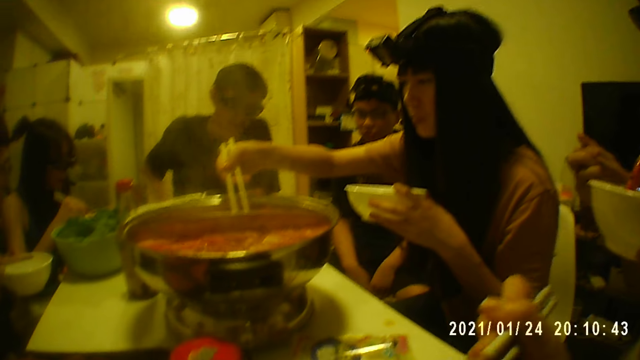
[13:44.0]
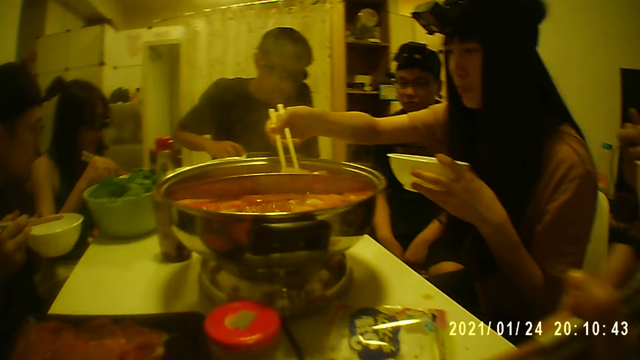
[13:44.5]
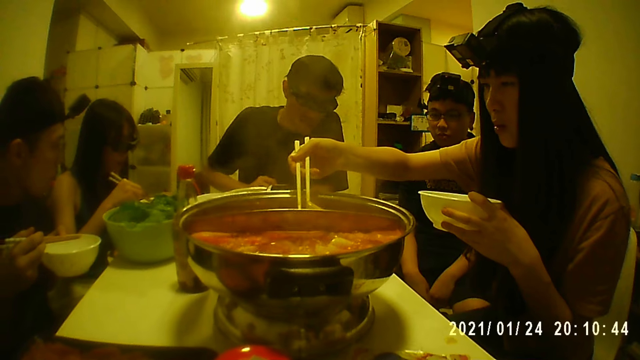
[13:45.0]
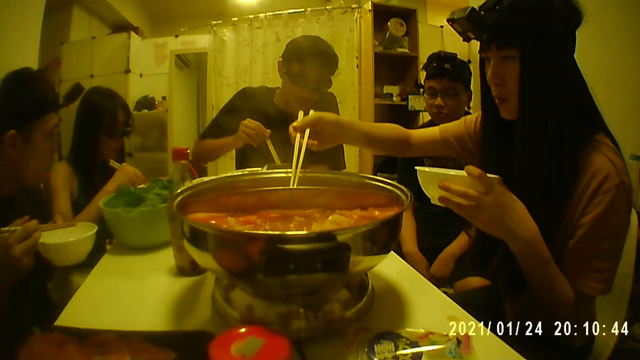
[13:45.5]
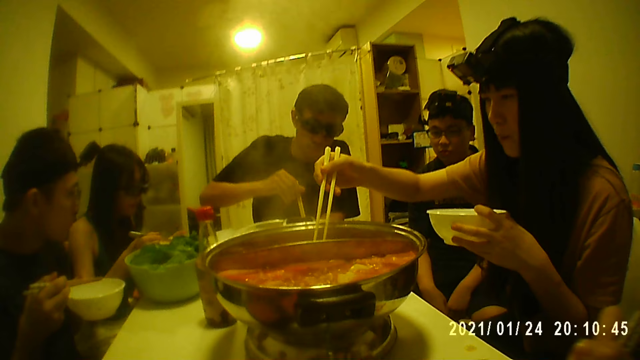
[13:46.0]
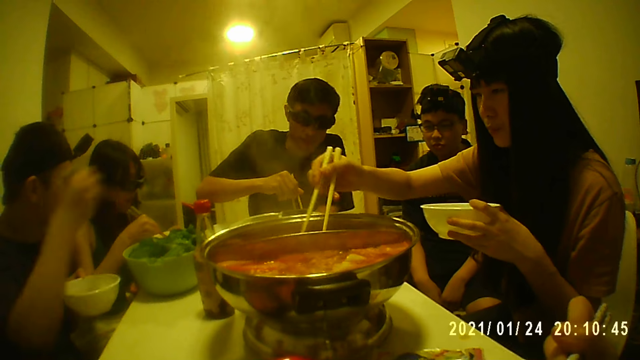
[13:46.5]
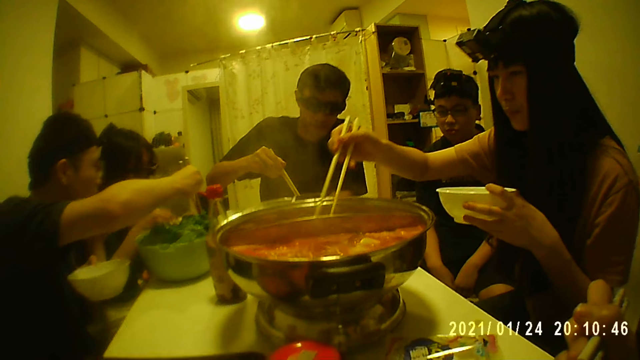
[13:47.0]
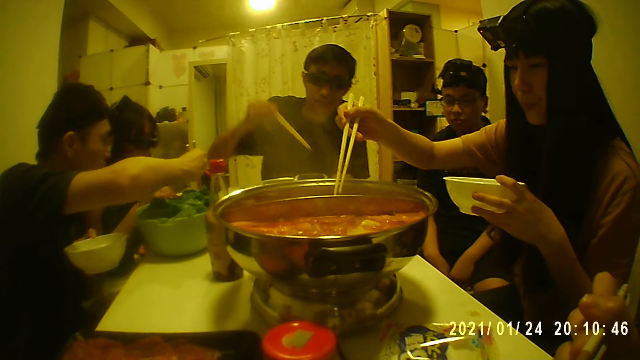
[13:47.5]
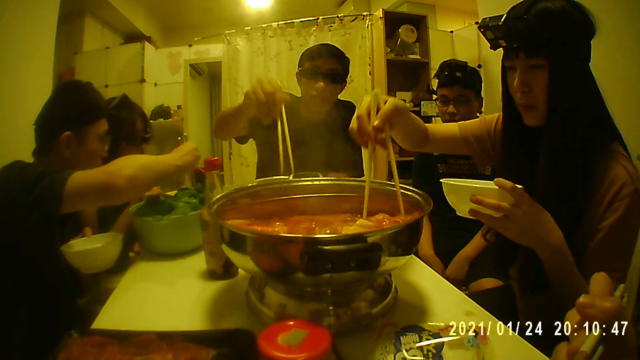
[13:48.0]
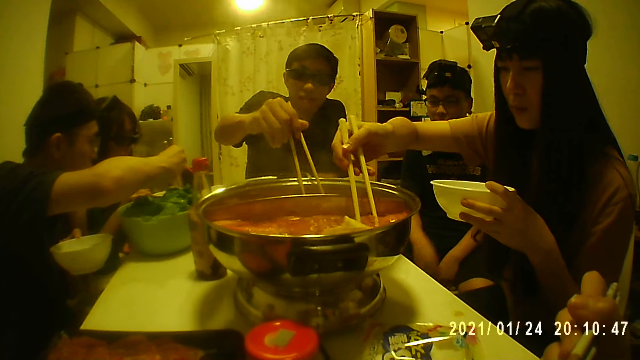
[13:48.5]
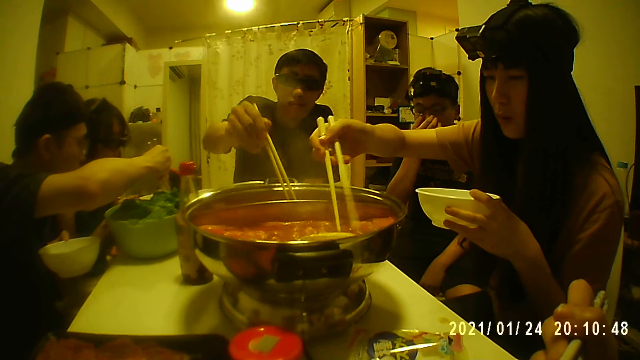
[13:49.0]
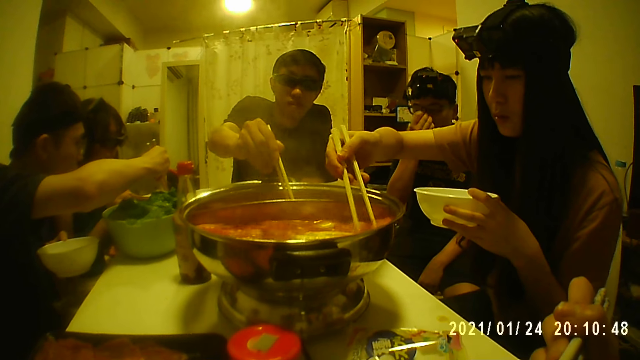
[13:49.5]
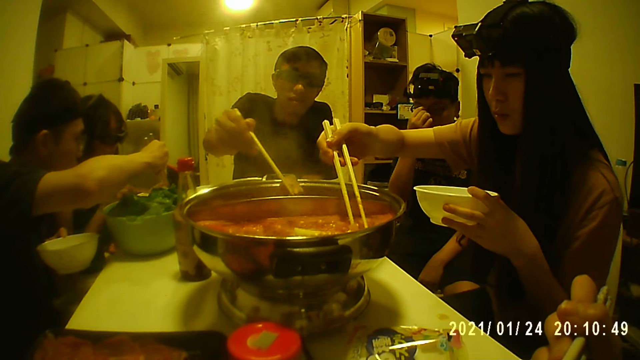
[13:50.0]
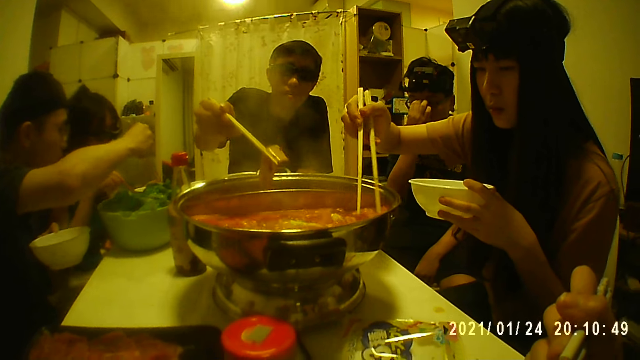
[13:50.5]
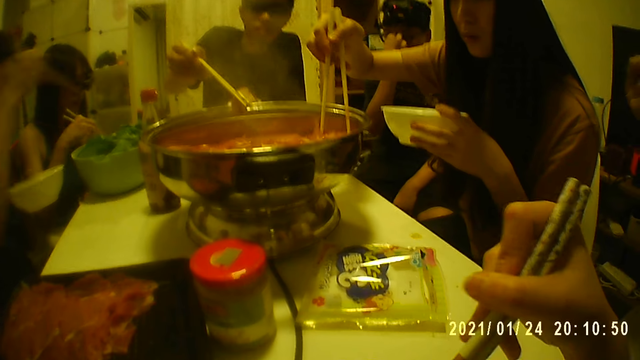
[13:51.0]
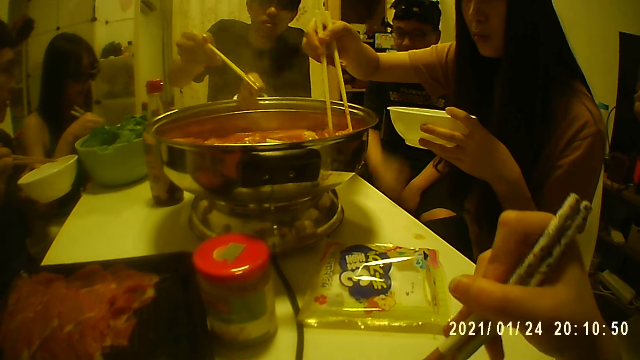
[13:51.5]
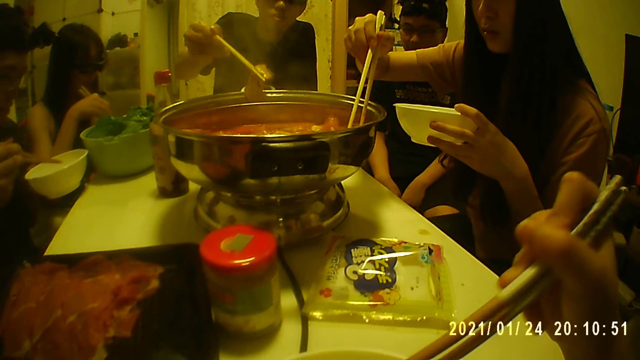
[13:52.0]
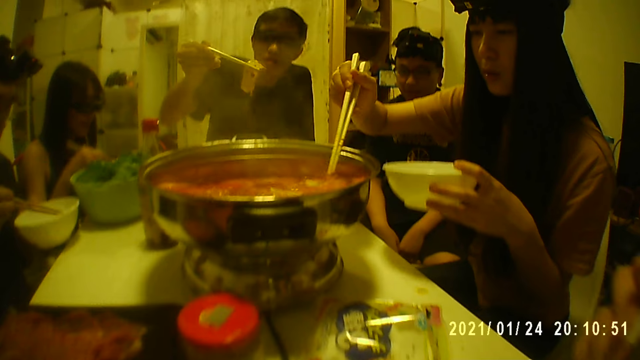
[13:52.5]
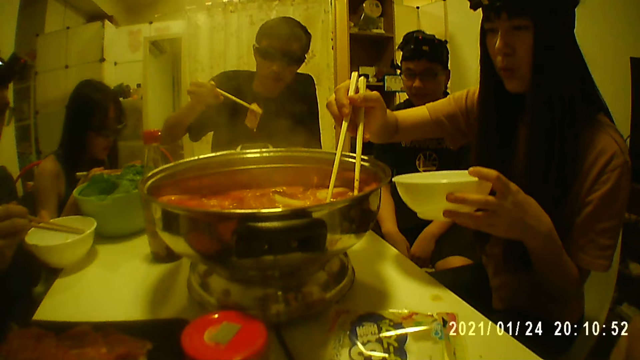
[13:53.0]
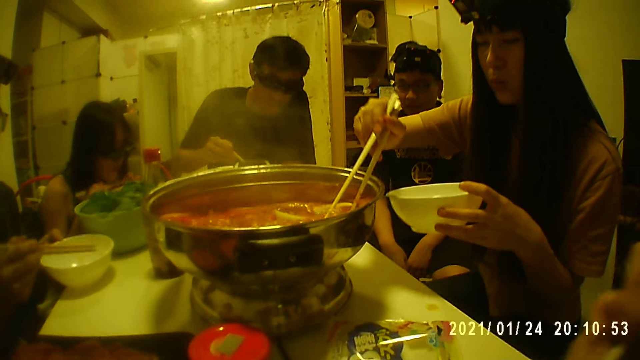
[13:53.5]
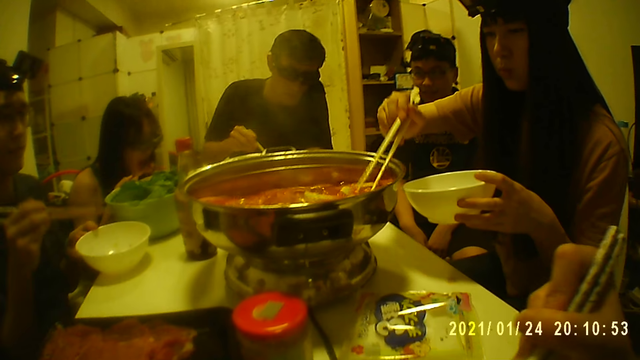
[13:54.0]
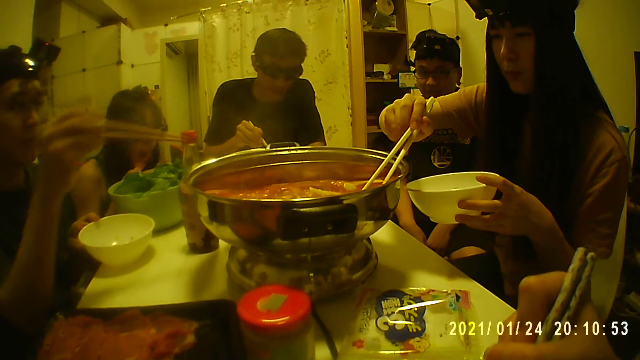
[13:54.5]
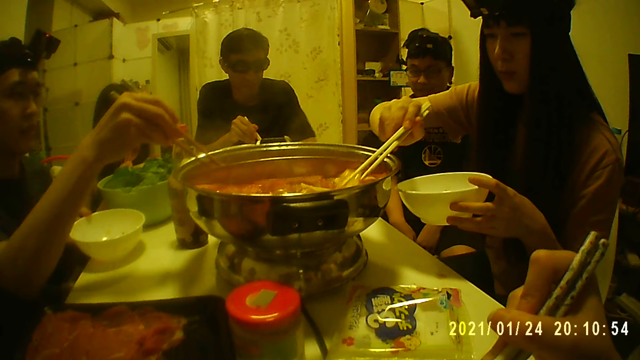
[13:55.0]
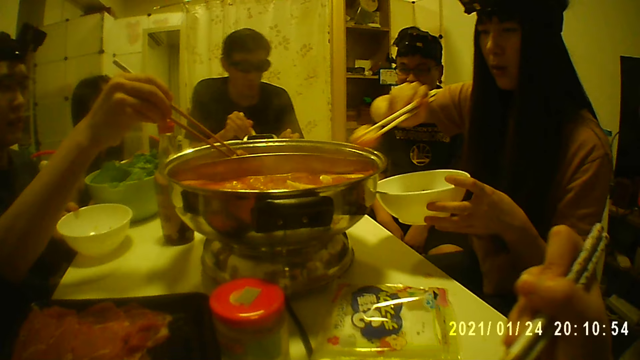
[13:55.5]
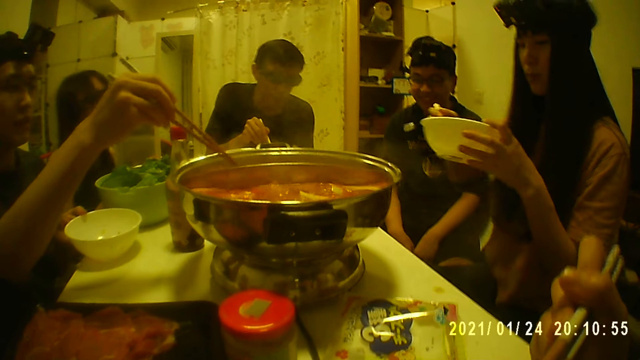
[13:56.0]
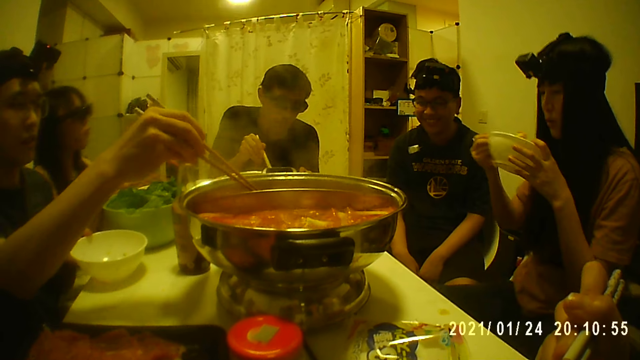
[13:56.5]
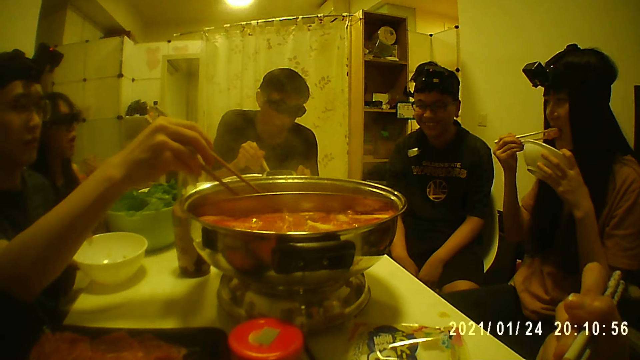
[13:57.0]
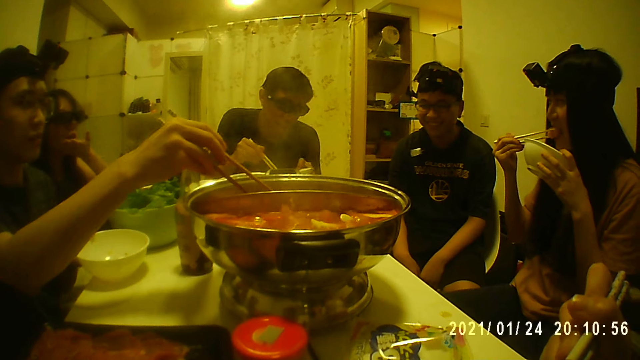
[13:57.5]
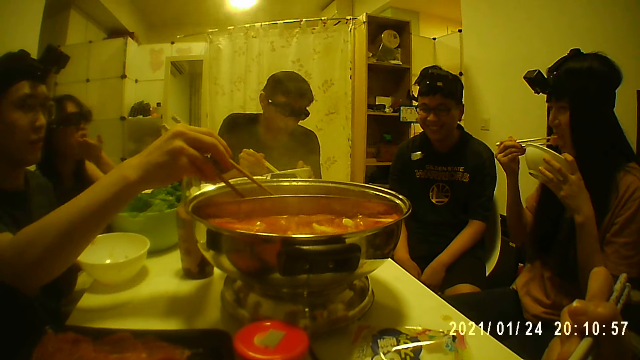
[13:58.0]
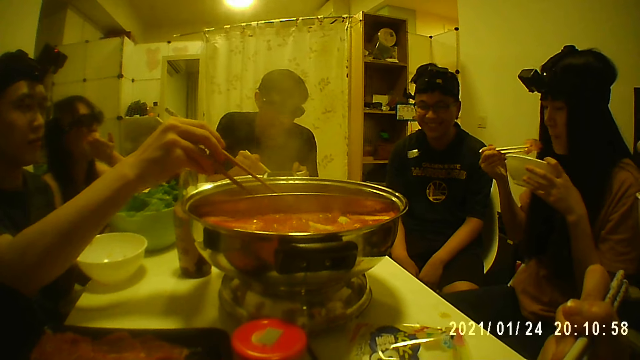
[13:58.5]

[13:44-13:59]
A woman eats with chopsticks. A man takes food from the pot at the middle of the table with chopsticks. Another man takes food from a bowl on the table with chopsticks. A third man takes food with chopsticks. The camera wearer takes food with chopsticks. A fourth man eats with chopsticks. Another woman eats beside the fourth man. The first man takes food from the pot at the middle of the table with chopsticks. The third man holds a bowl. A third woman eats from a plate in her hand with chopsticks.

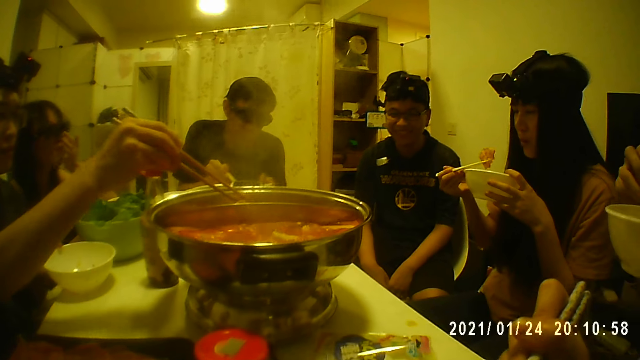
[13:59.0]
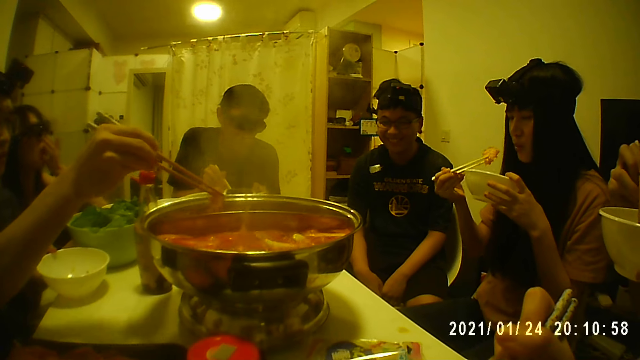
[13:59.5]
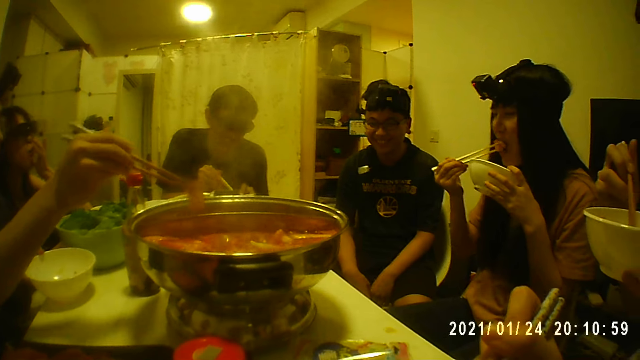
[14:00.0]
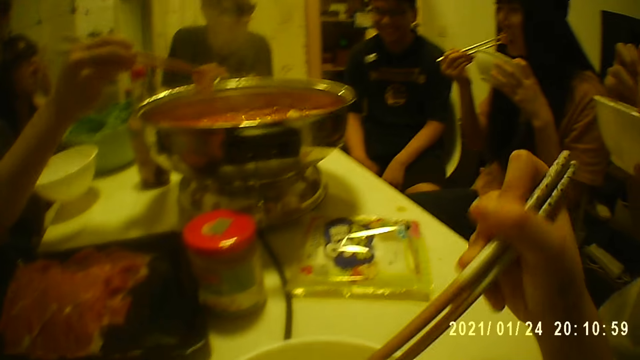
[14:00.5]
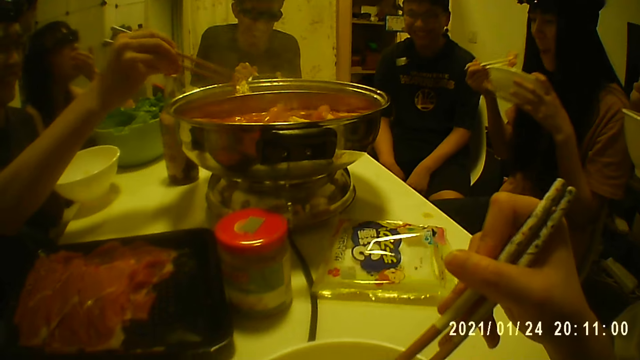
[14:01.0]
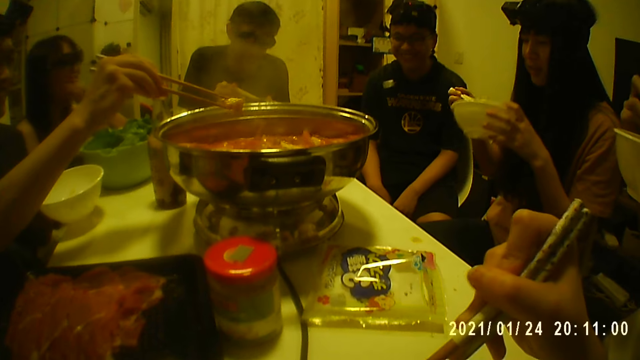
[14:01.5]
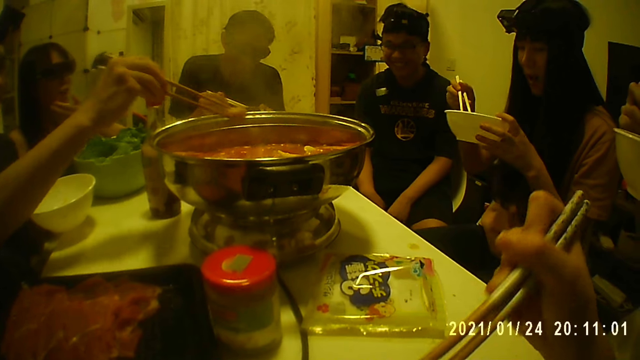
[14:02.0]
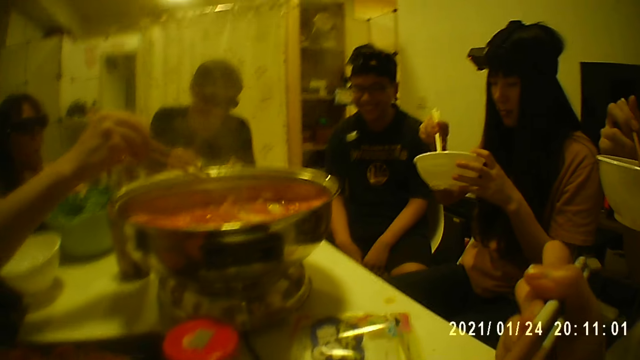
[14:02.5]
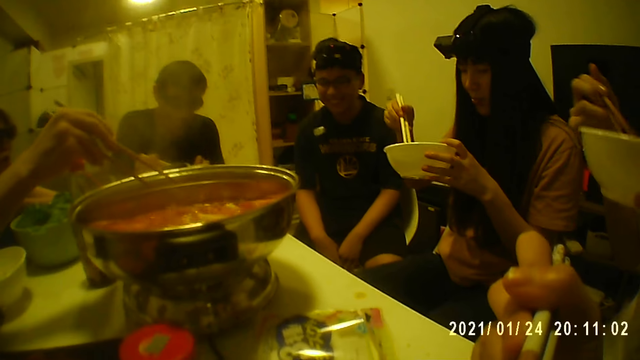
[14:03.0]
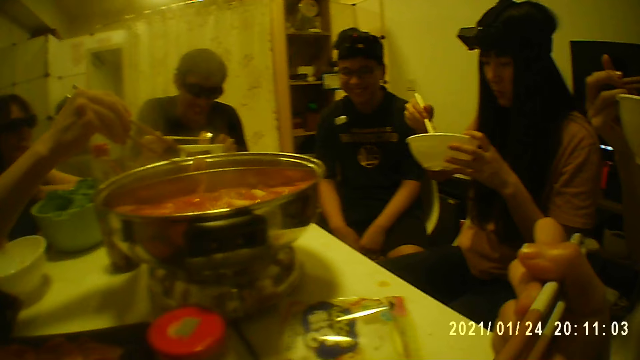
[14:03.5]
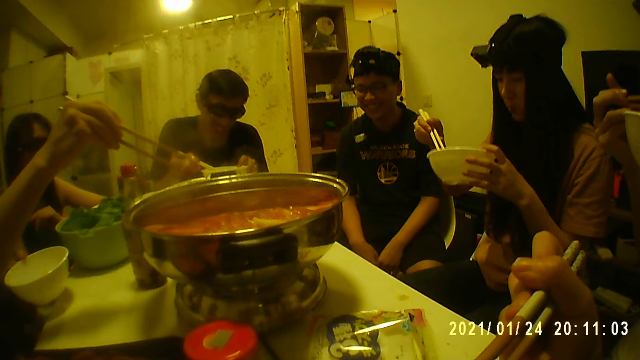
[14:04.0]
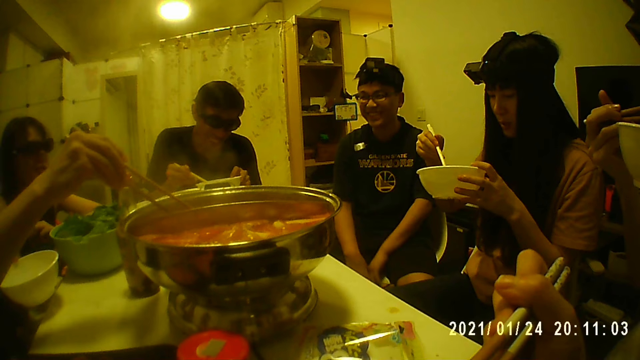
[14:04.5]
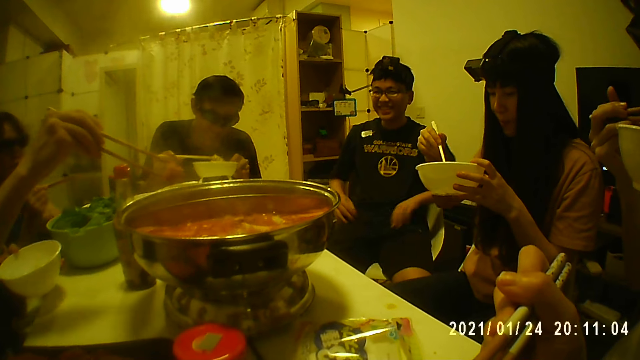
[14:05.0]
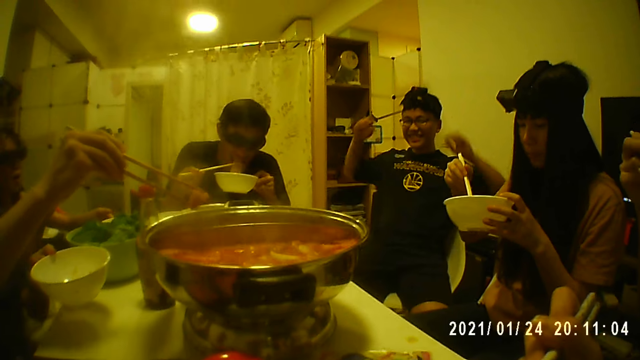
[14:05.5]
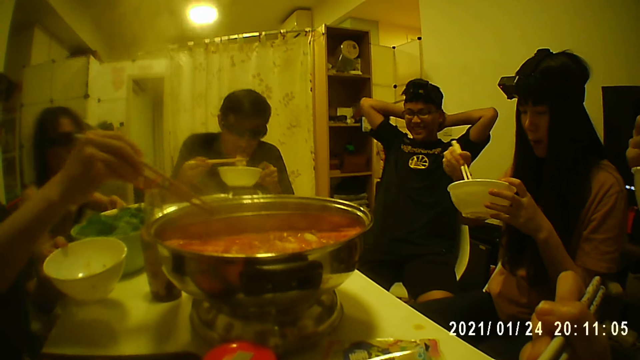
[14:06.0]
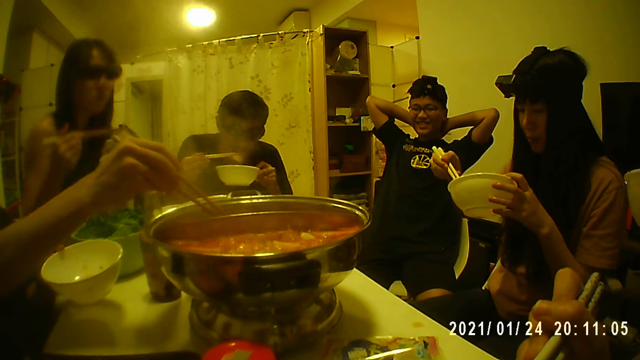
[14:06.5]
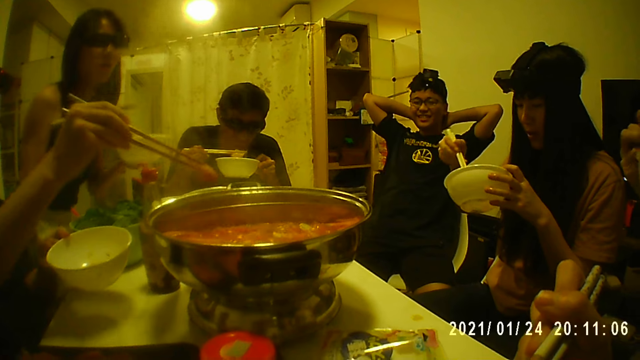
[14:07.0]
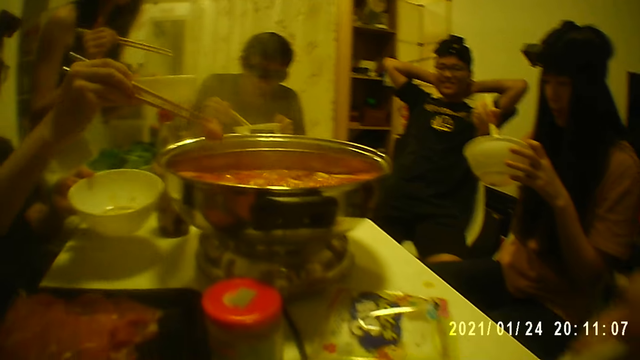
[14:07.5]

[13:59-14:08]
A man eats with chopsticks. The camera wearer takes food with chopsticks. Another man eats from a plate with chopsticks. The first man takes food with chopsticks. Another man holds his head. A woman stands. The first man puts food in a bowl.
